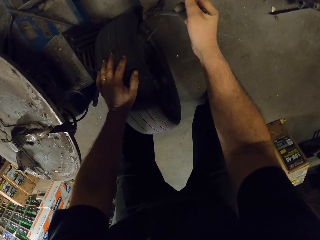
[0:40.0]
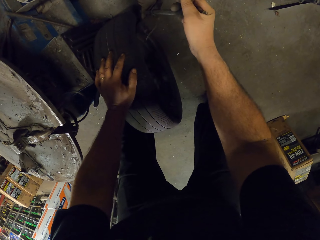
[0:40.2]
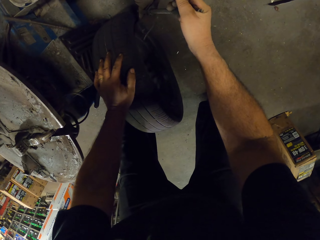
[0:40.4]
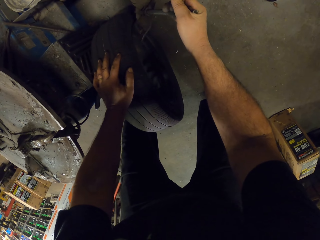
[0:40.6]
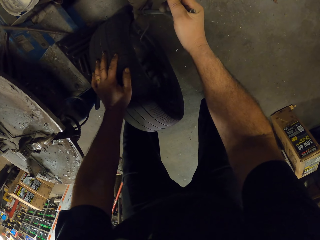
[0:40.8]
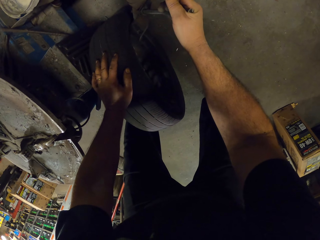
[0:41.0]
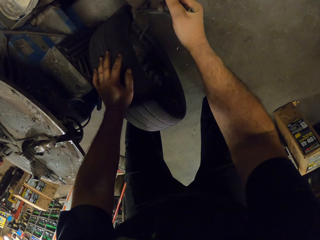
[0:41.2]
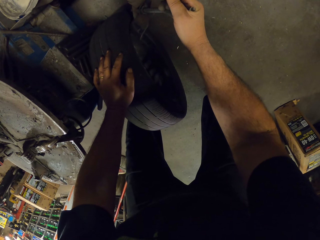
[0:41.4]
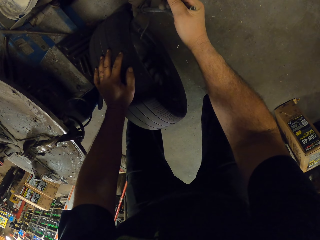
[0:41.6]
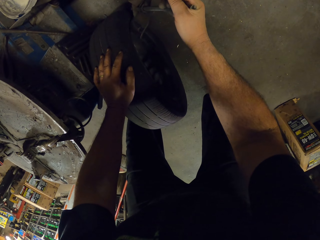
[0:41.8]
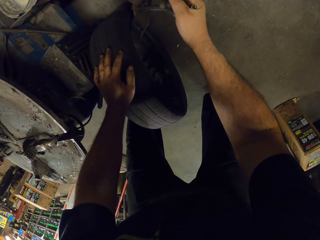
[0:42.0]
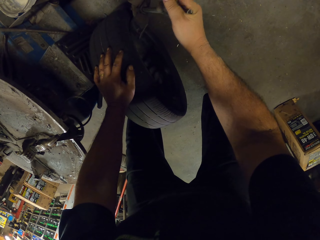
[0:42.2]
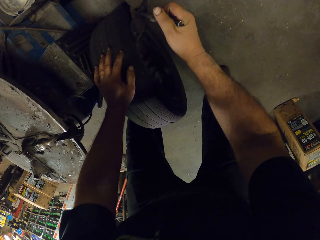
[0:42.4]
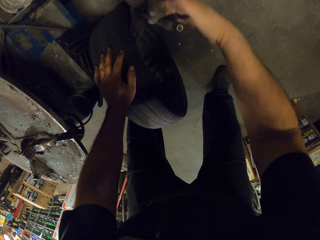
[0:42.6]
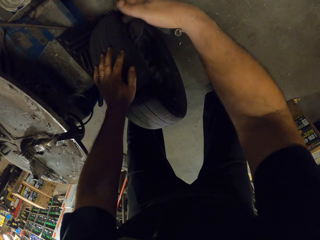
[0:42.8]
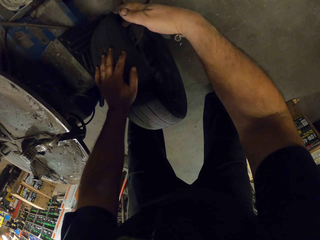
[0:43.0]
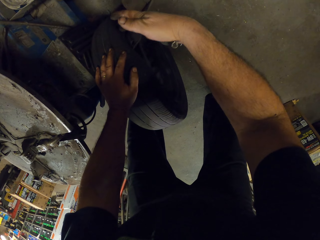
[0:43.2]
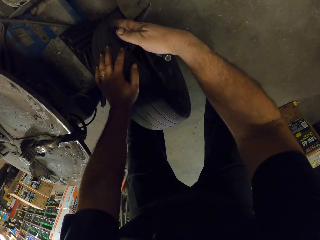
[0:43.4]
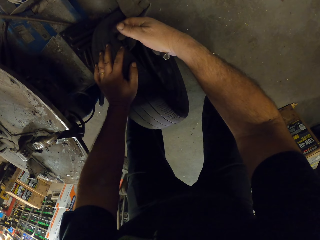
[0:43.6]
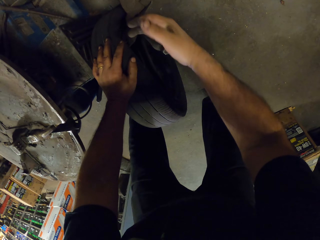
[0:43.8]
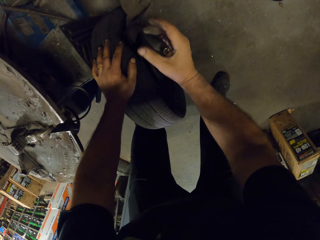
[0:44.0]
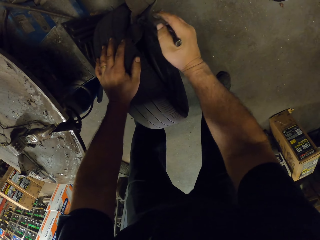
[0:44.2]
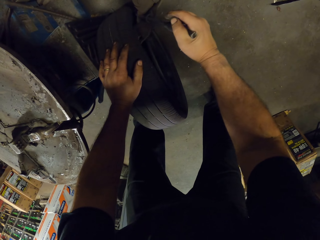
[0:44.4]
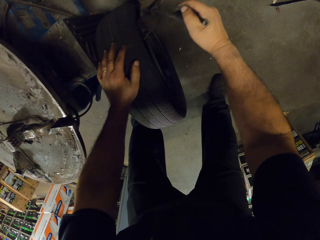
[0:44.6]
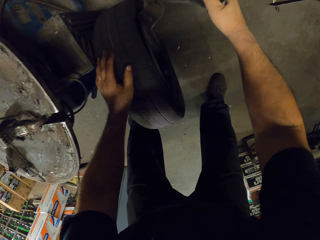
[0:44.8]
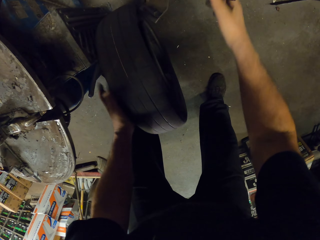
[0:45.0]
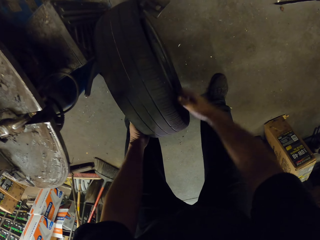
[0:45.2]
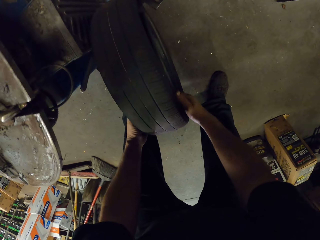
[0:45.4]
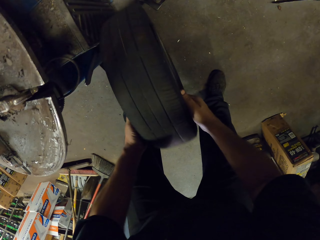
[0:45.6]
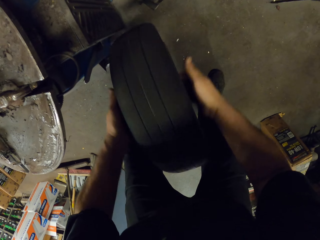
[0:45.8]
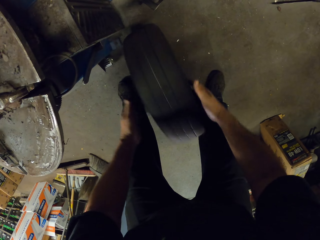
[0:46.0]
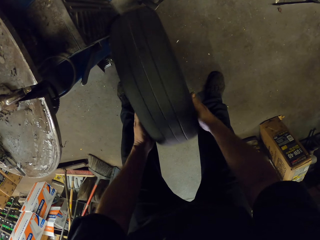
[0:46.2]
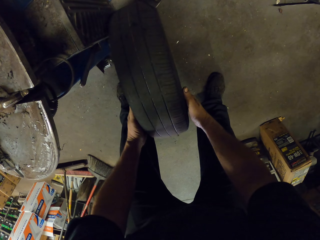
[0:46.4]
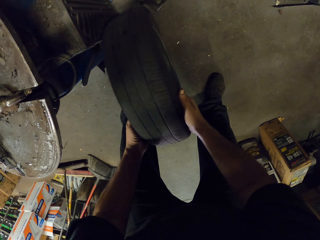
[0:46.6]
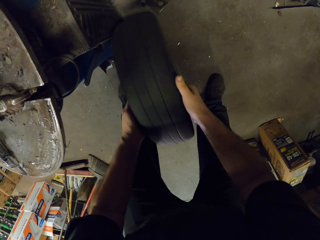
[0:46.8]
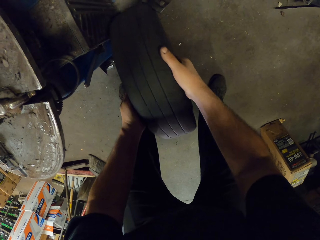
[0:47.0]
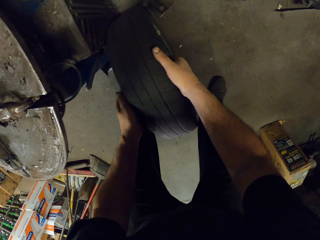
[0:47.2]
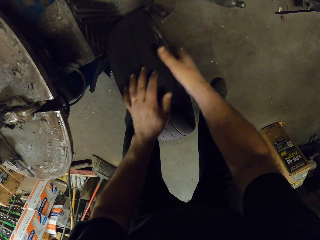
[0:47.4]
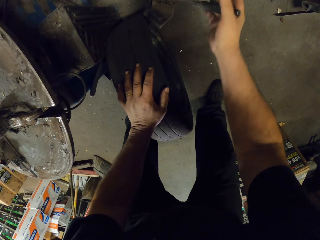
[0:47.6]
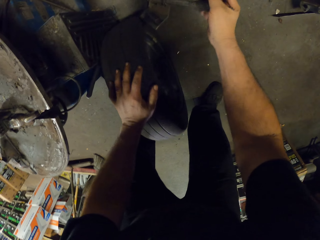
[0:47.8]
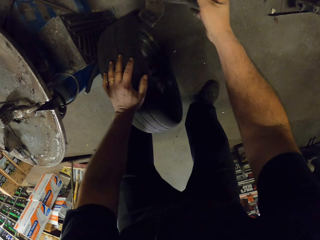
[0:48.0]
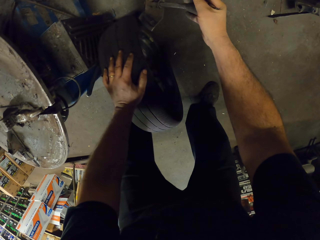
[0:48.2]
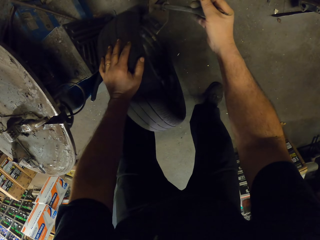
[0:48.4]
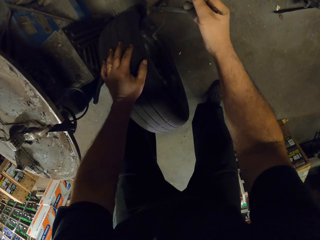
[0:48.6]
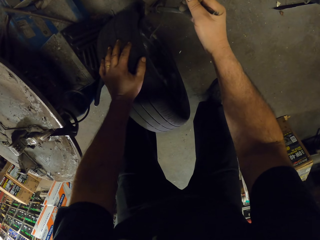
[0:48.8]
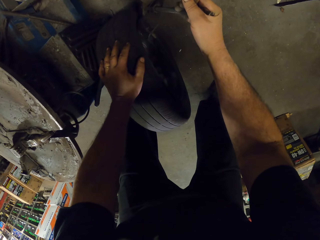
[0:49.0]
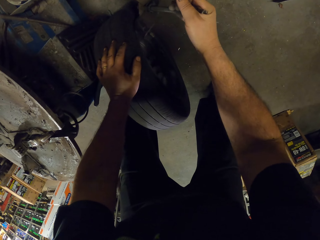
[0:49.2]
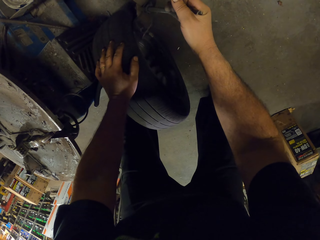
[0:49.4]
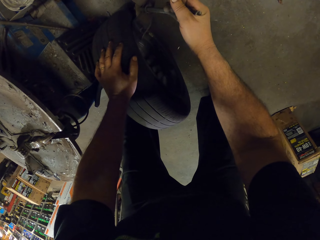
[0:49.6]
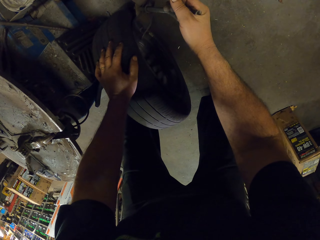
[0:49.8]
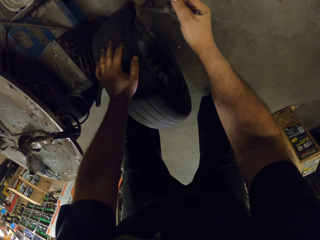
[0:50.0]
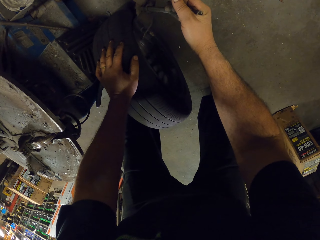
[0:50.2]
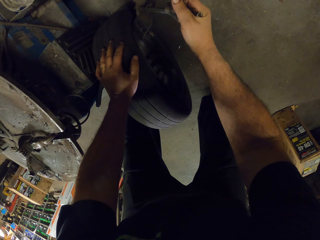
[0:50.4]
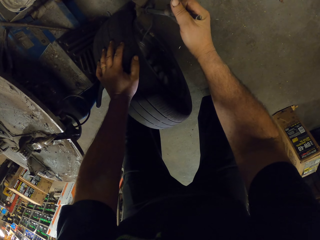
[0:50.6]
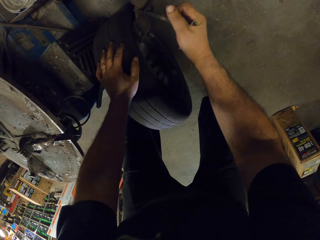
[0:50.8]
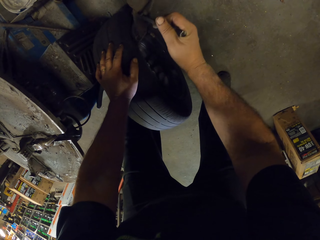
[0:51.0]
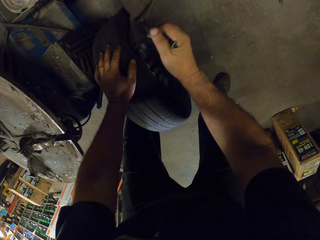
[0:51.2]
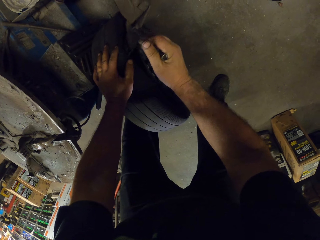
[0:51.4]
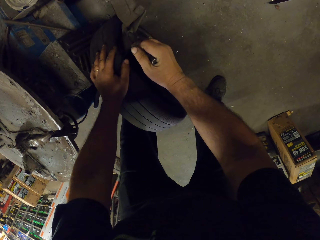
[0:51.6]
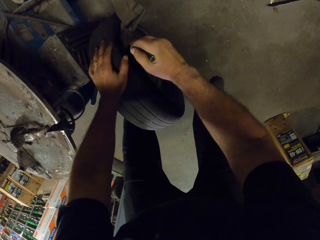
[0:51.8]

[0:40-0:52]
The camera wearer removes the rim on the tire with something. They turn the tire. They put the tire on the alignment wheel machine. They remove the rim on the tire.

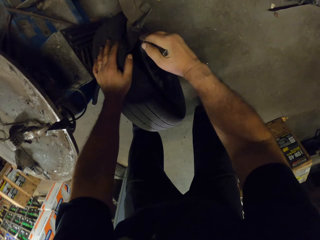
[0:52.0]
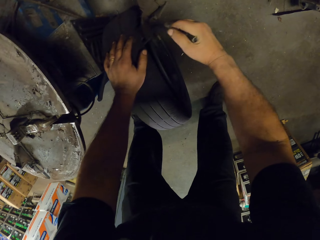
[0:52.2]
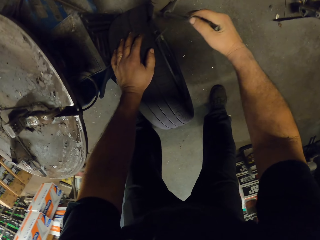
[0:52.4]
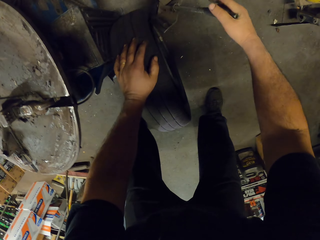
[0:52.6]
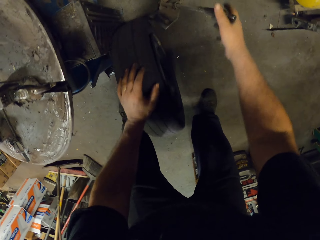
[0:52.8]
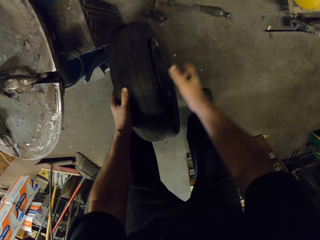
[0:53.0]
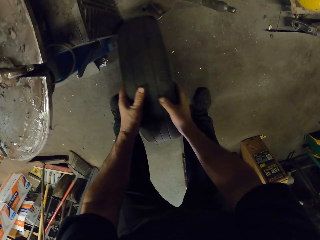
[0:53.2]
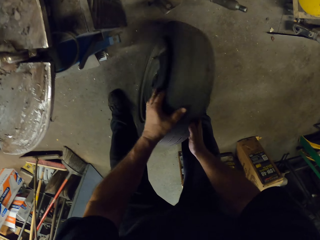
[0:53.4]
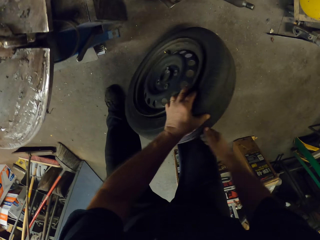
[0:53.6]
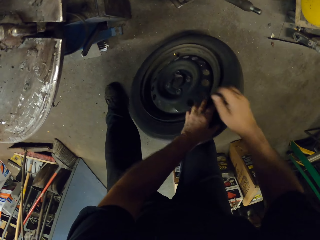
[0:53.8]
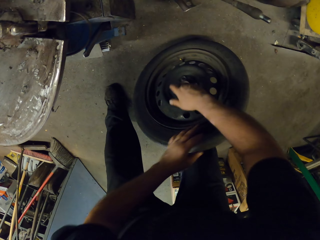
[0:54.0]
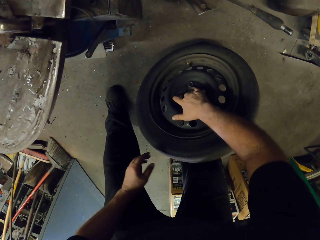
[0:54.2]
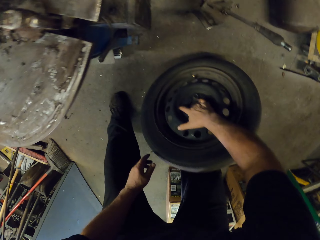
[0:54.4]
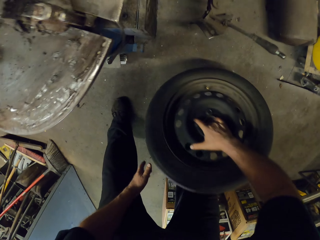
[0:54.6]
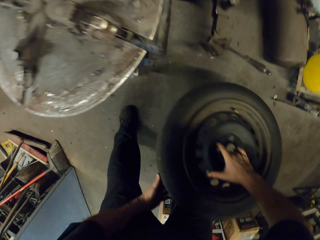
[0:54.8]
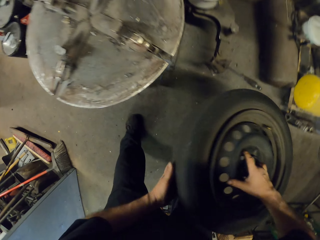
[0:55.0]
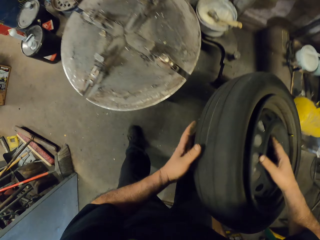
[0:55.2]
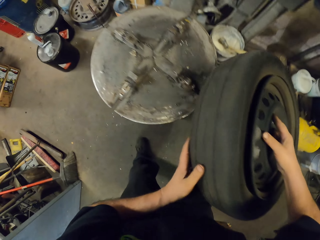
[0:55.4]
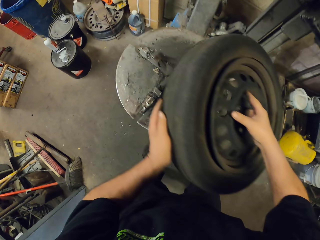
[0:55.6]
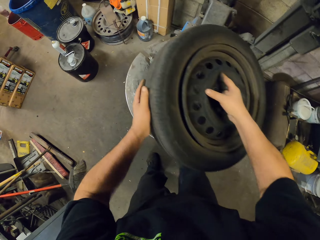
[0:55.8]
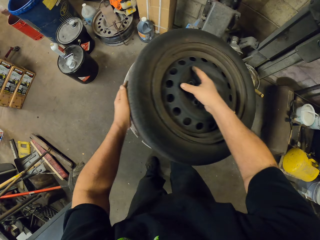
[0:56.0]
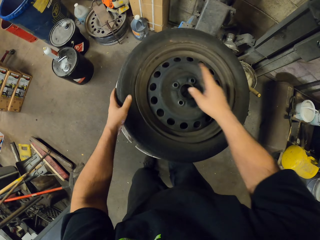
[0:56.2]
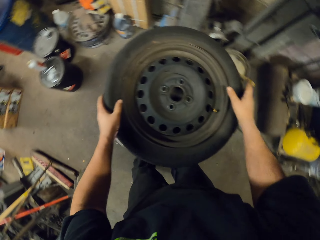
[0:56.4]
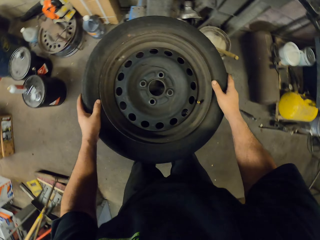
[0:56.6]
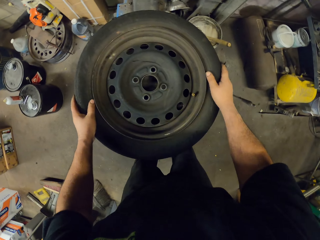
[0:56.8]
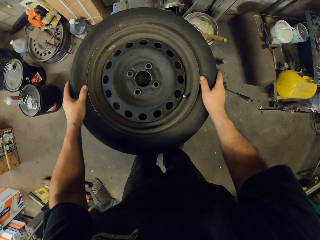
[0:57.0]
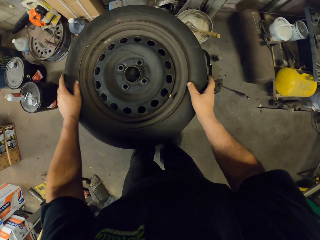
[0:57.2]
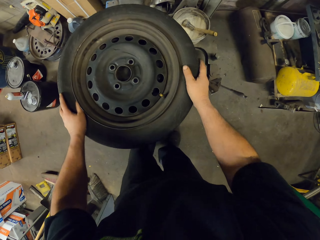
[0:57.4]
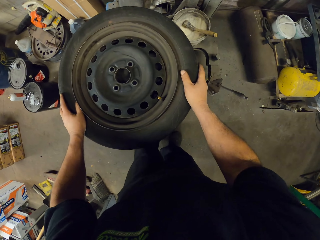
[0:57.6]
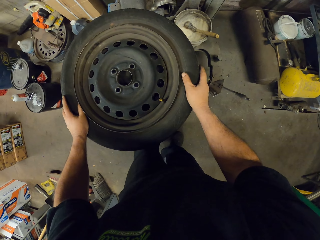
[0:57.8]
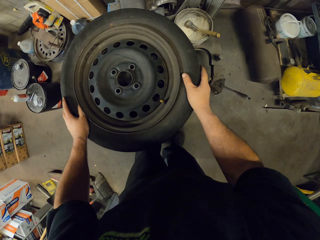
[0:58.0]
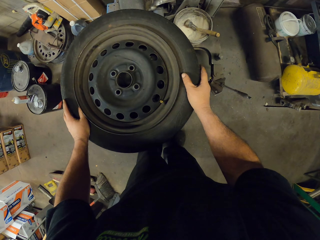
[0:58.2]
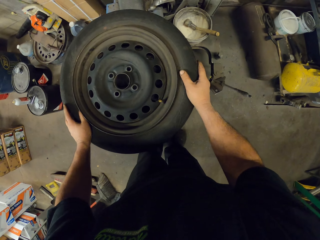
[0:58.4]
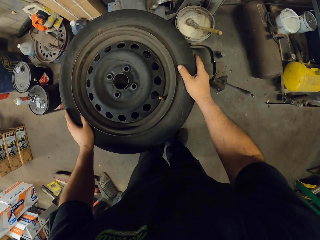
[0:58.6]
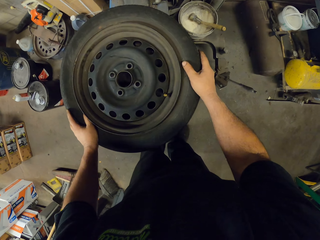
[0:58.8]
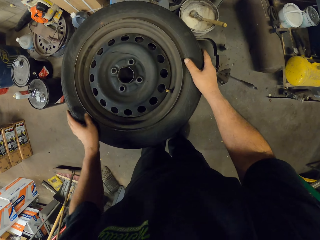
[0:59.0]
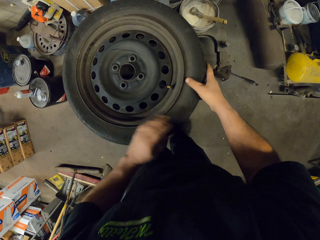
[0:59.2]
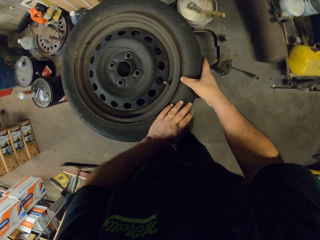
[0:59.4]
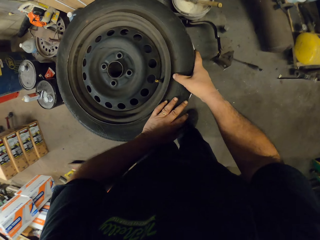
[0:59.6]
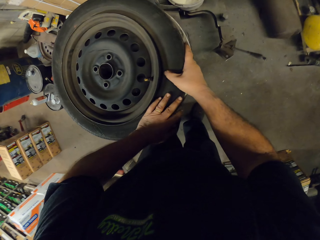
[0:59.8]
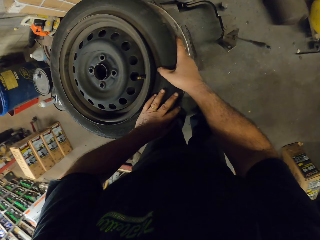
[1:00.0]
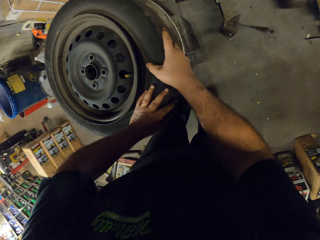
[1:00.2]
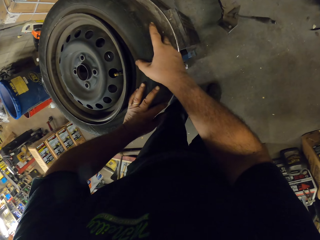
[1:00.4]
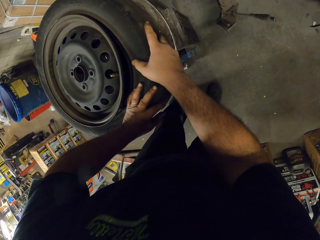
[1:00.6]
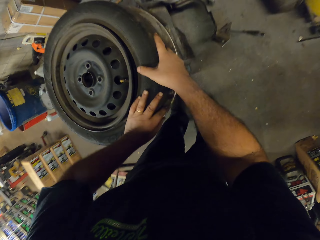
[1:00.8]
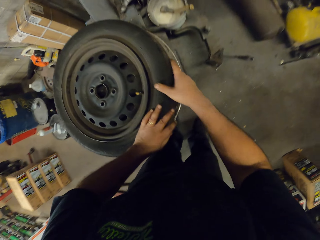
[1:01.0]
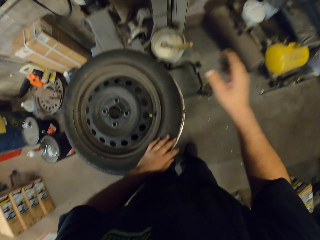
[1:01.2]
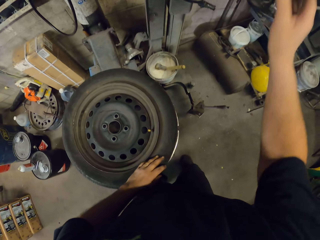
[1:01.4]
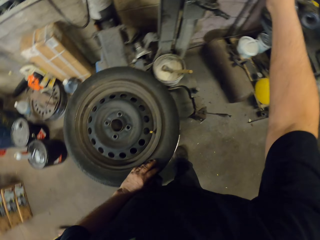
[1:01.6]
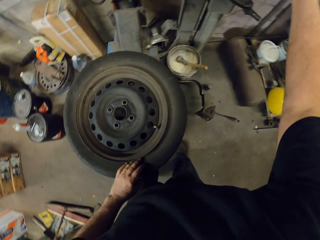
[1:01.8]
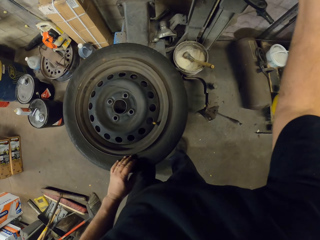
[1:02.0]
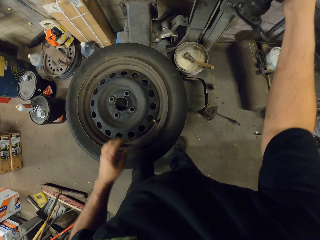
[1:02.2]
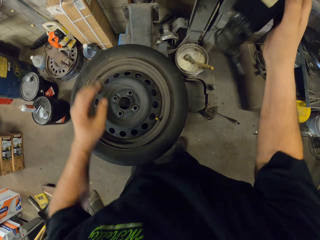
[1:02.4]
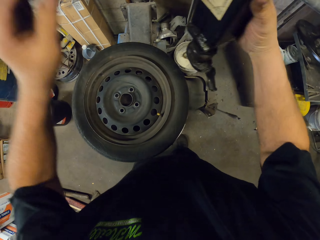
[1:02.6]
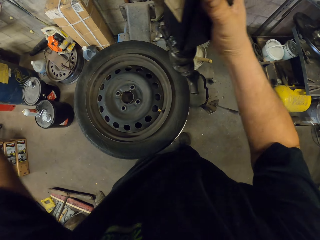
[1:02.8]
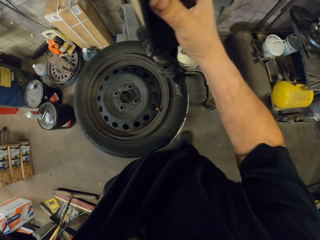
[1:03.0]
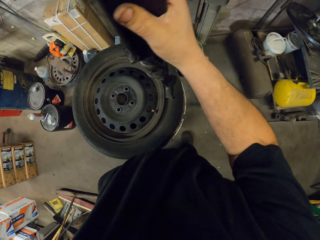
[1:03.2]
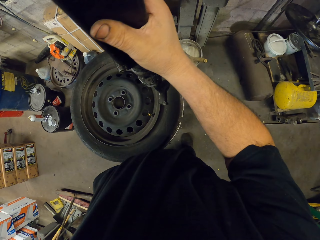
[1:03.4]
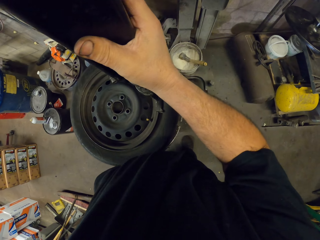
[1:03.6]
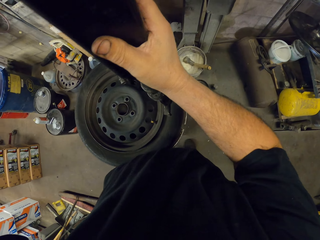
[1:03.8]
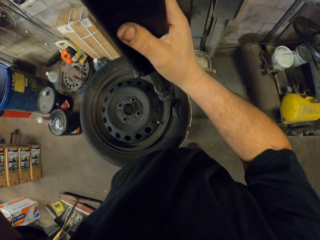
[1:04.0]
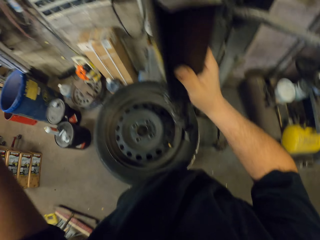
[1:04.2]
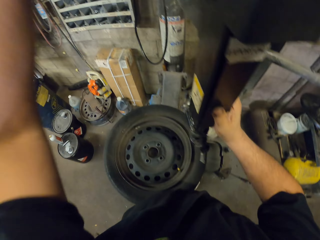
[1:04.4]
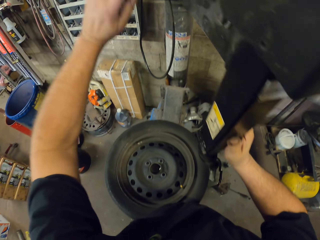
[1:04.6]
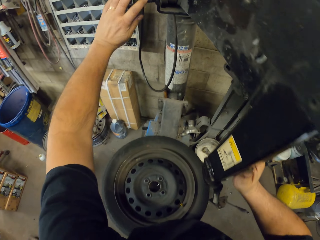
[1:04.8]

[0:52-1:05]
The camera wearer puts the tire on top of the alignment wheel machine. They rotate the tire and pick up the tire. They hold the tire. They put an arm of the alignment wheel machine on the rim of the tire. They move the tire mounting.
